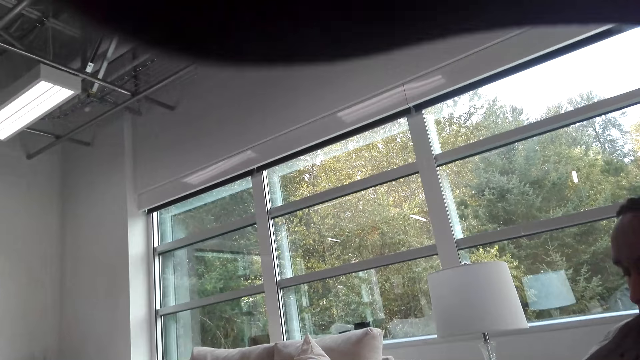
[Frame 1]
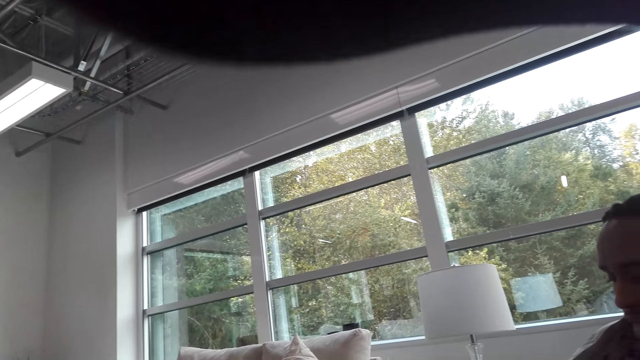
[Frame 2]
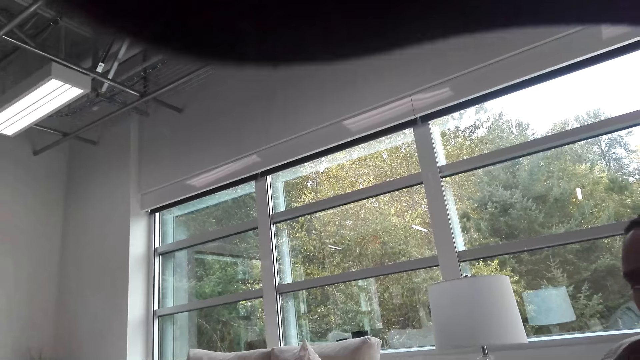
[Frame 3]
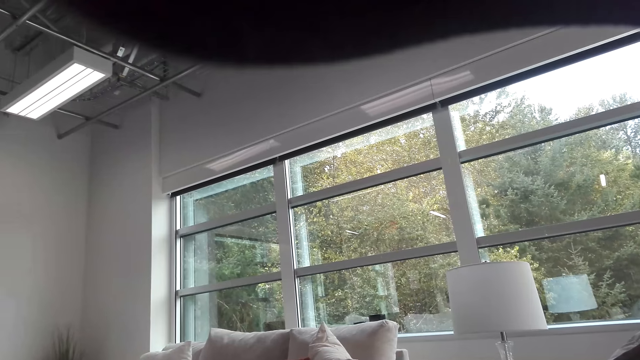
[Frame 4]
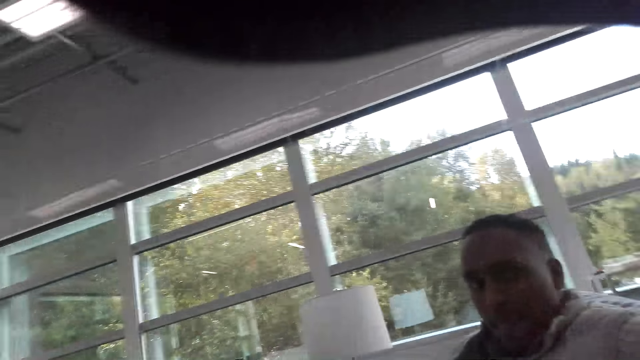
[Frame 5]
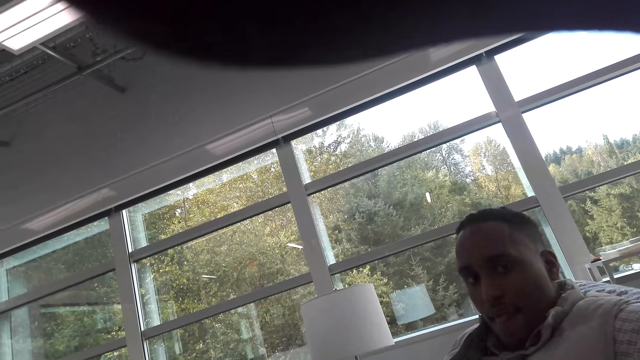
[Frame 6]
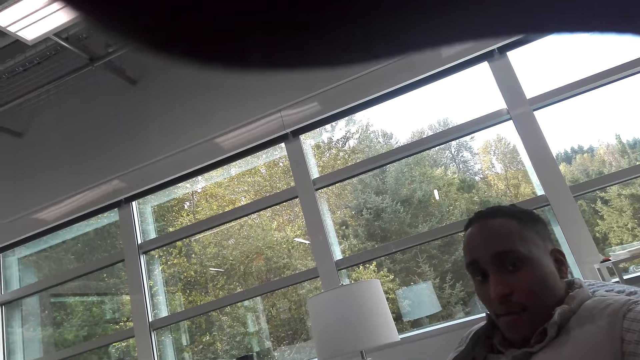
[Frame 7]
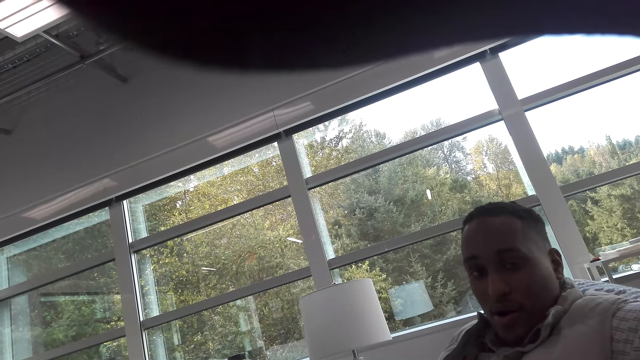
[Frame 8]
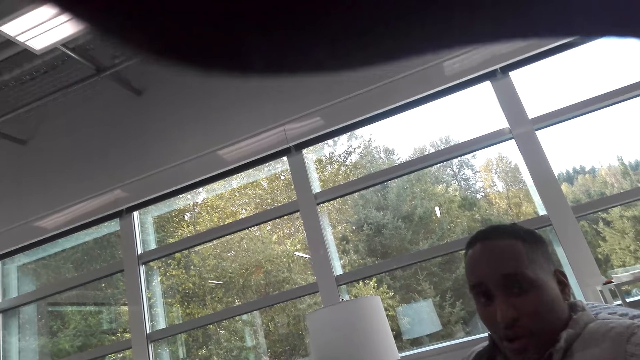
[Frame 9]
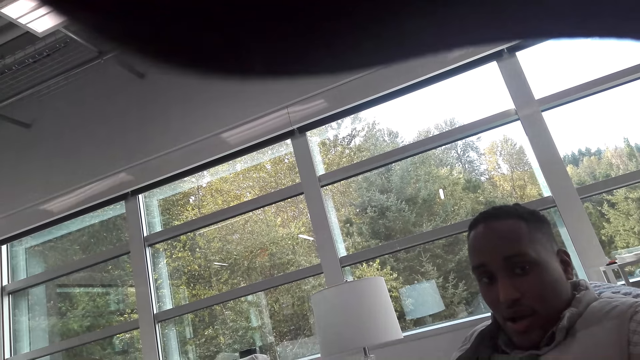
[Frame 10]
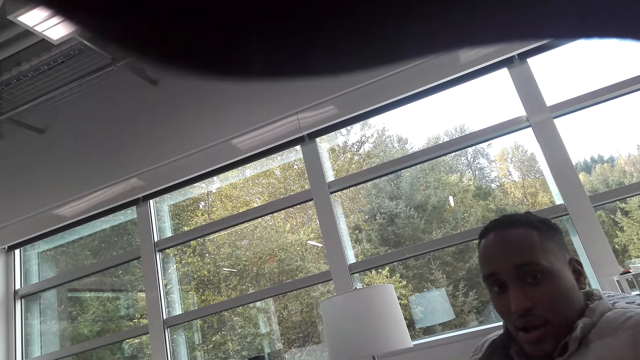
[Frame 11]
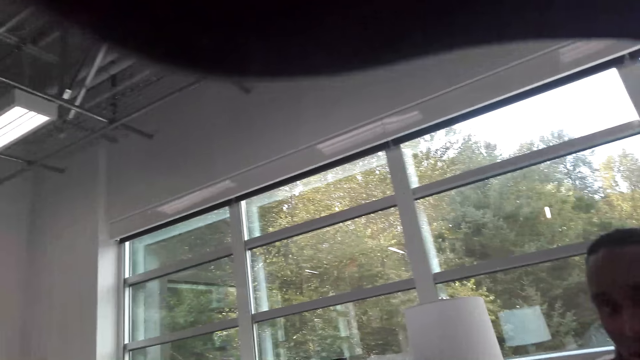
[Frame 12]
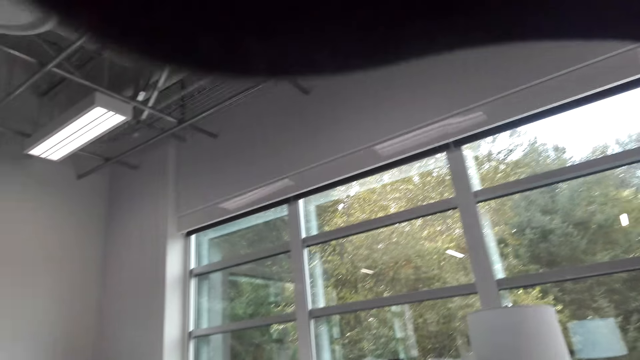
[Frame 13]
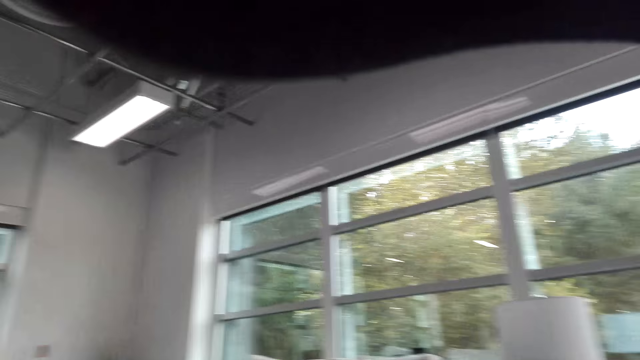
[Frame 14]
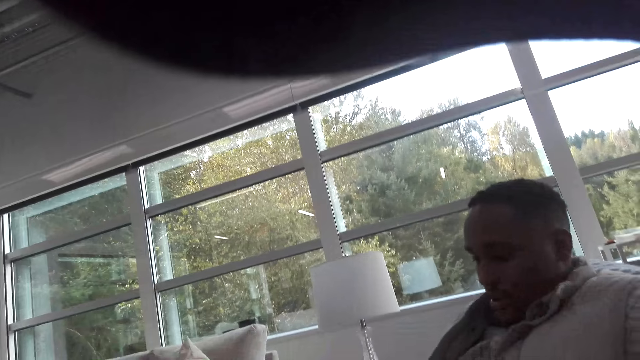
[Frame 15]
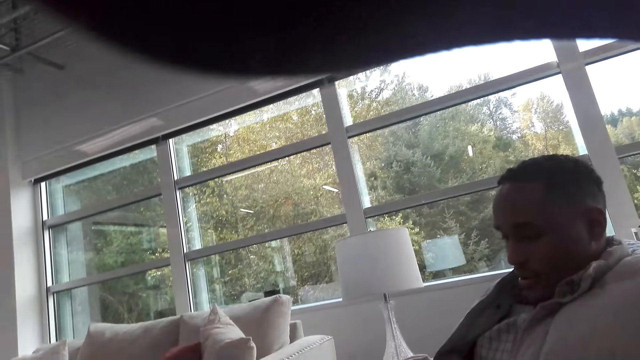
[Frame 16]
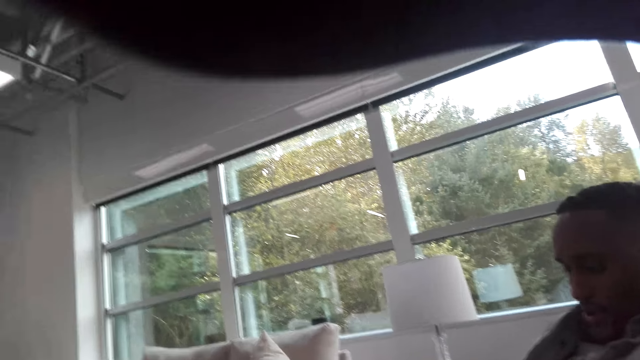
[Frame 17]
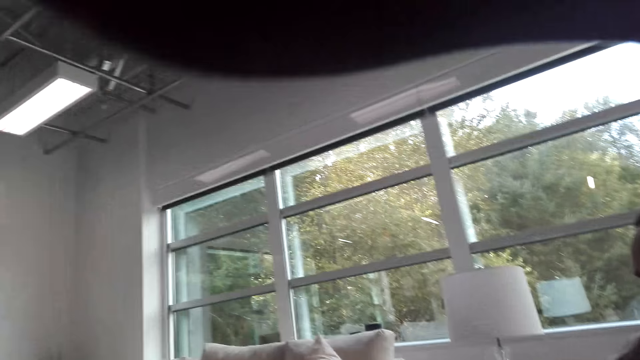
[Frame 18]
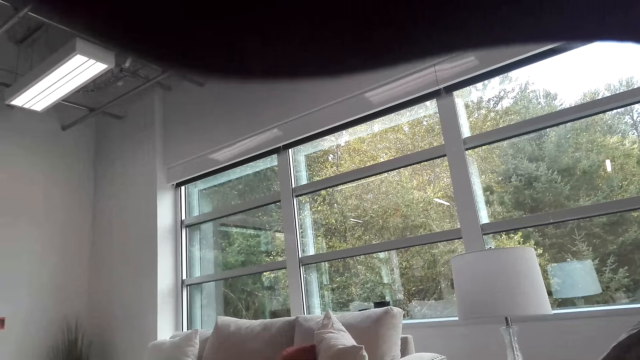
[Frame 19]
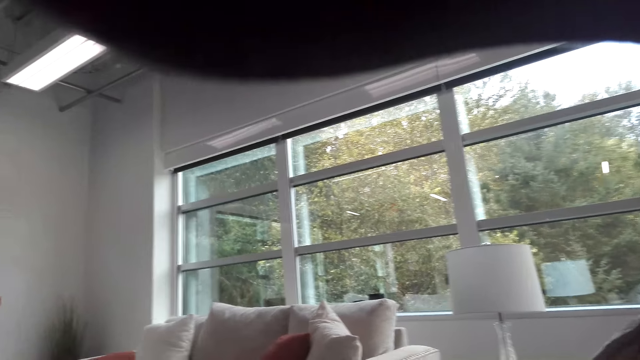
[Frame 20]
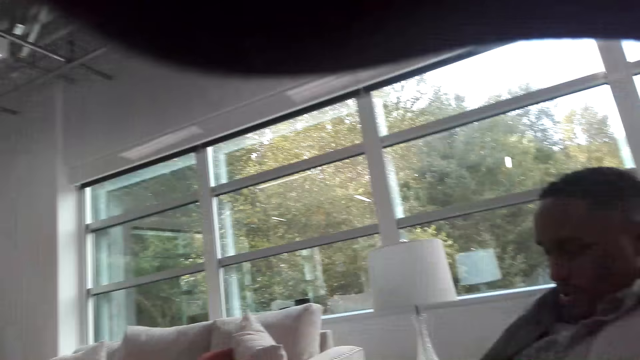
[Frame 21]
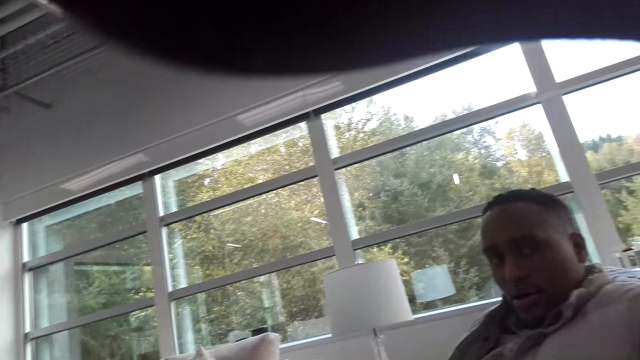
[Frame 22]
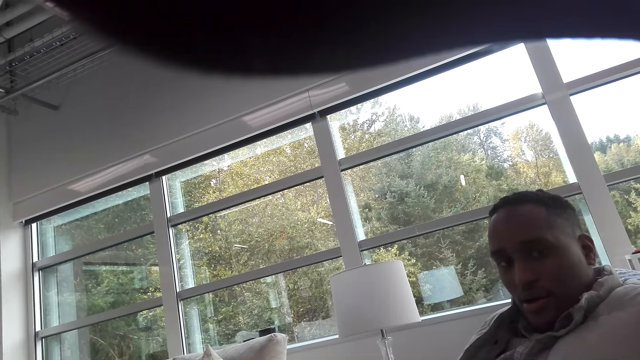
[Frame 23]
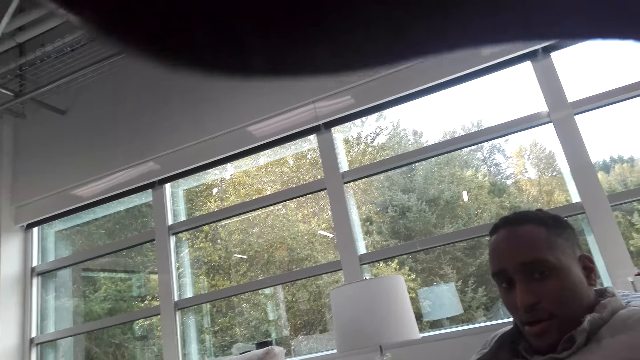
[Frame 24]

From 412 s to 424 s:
The camera wearer talks with a man.

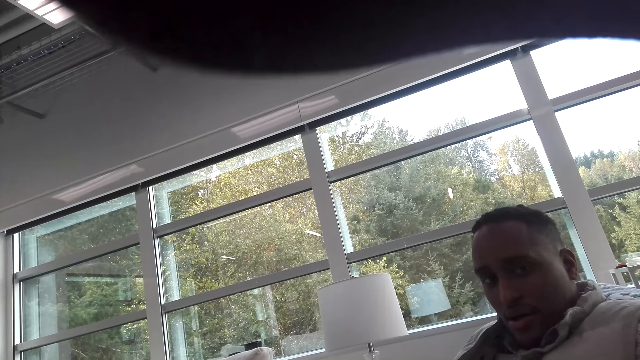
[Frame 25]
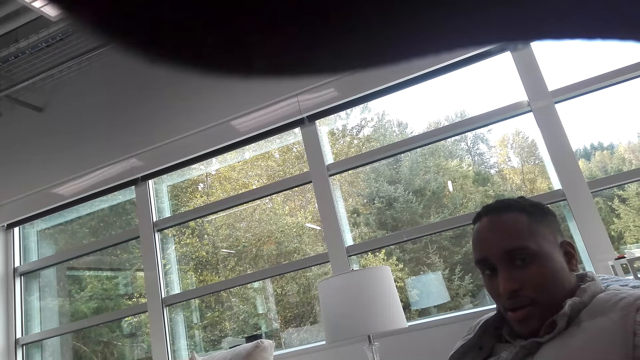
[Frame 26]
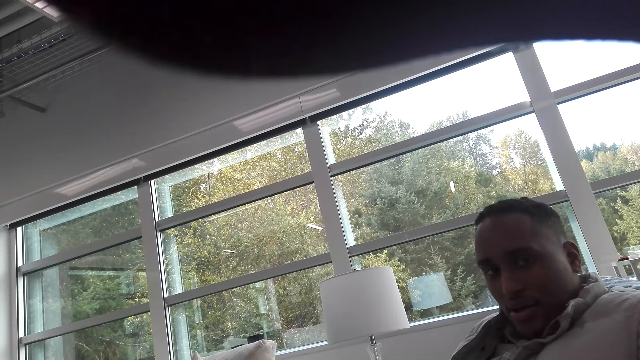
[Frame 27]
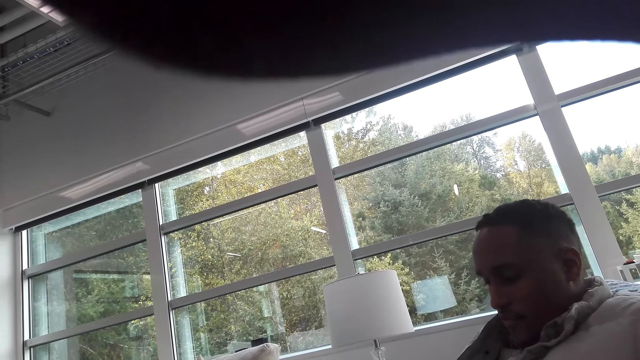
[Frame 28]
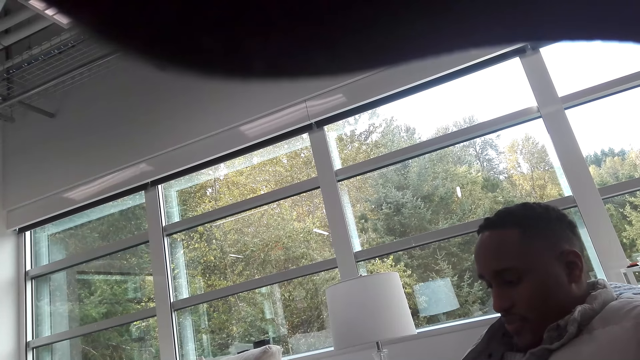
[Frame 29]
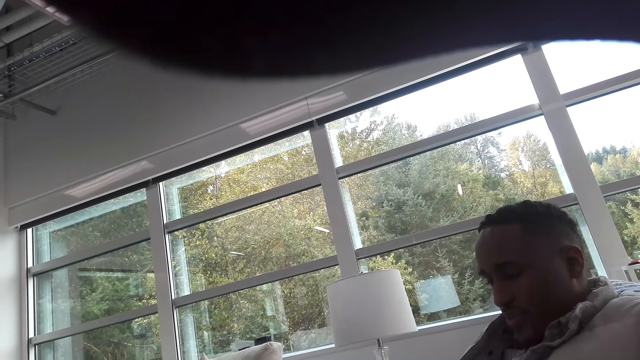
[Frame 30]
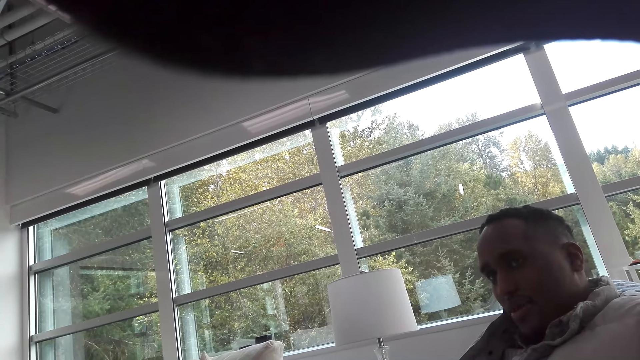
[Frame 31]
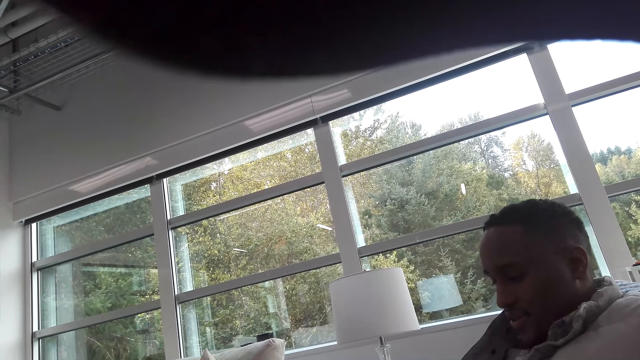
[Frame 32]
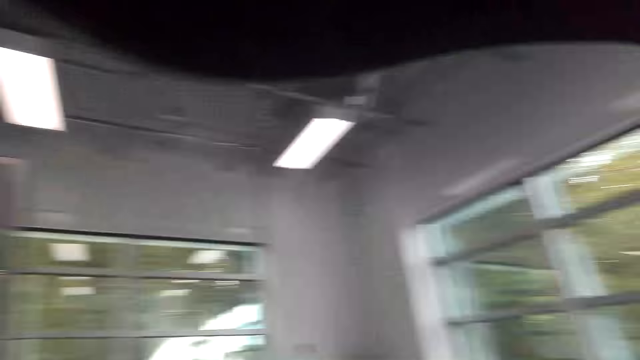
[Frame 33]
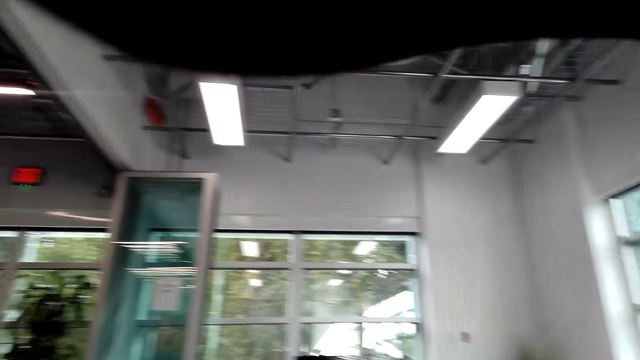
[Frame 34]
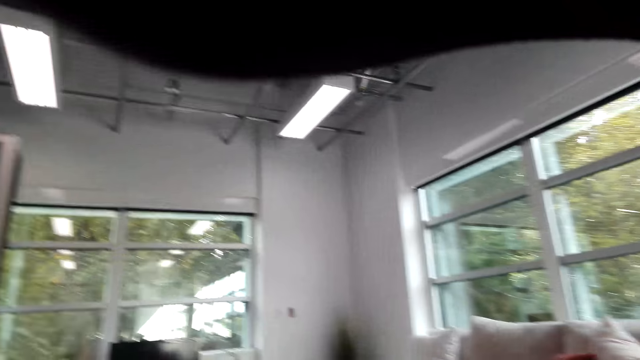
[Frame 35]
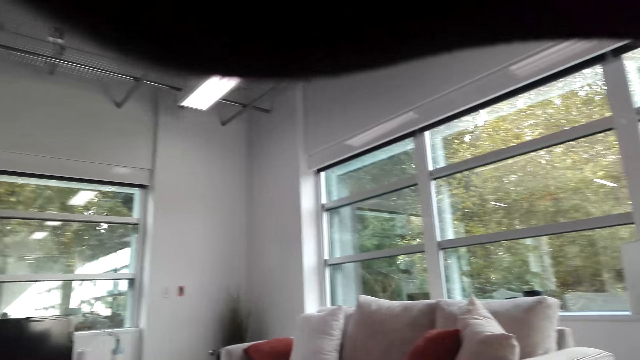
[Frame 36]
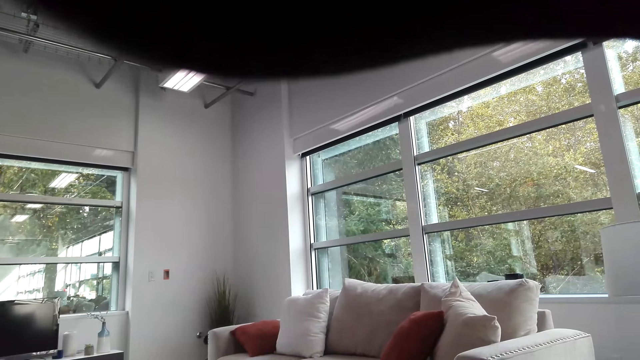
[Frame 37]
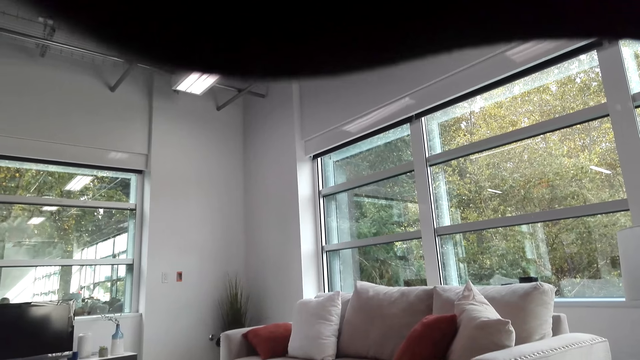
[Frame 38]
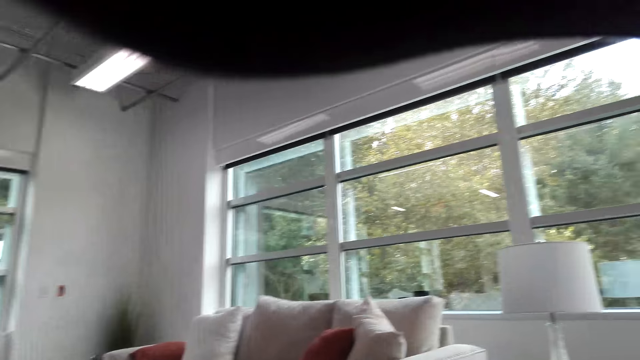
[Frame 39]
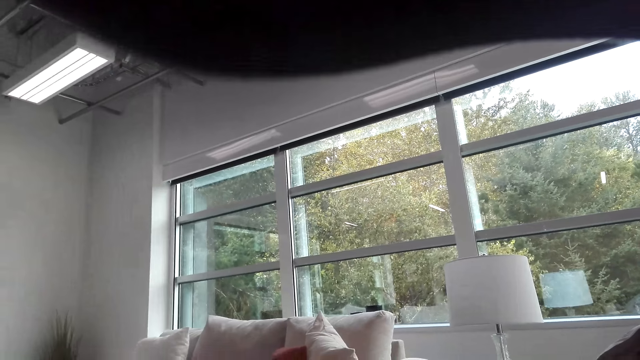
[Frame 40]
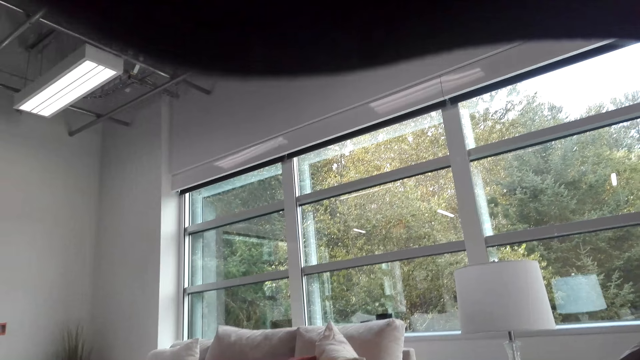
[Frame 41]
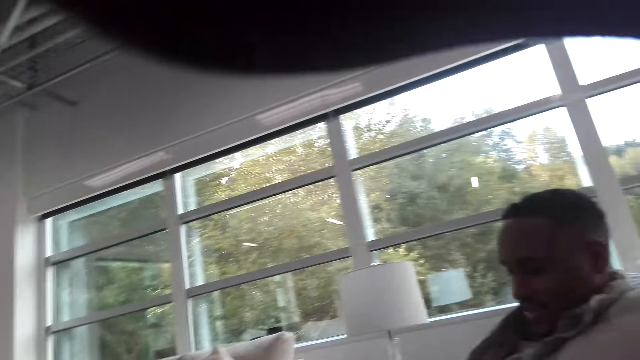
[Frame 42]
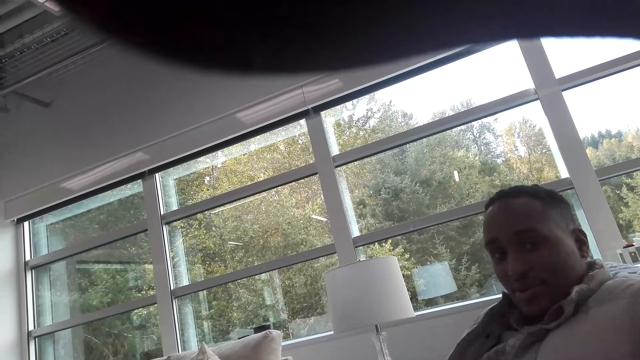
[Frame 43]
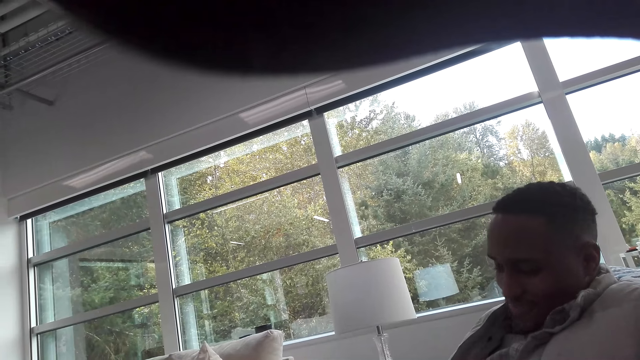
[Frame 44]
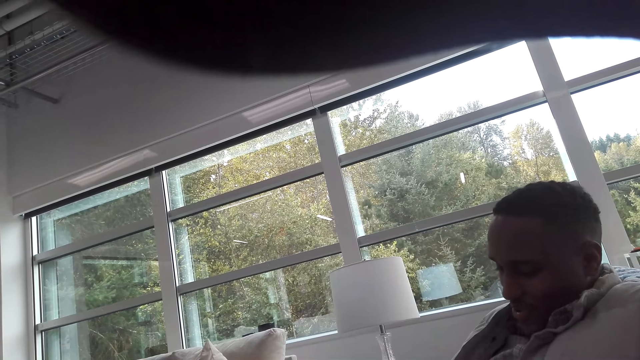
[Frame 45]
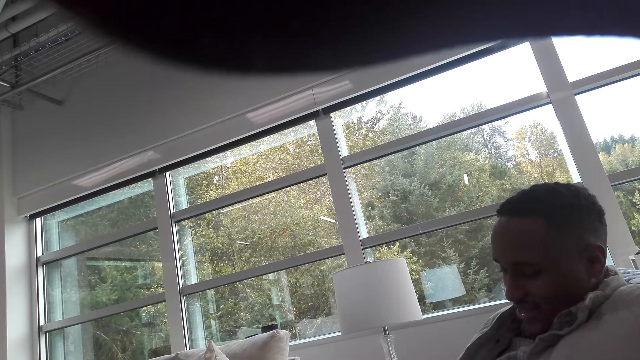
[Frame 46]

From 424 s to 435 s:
The camera wearer looks around the room. They talk with a man.
